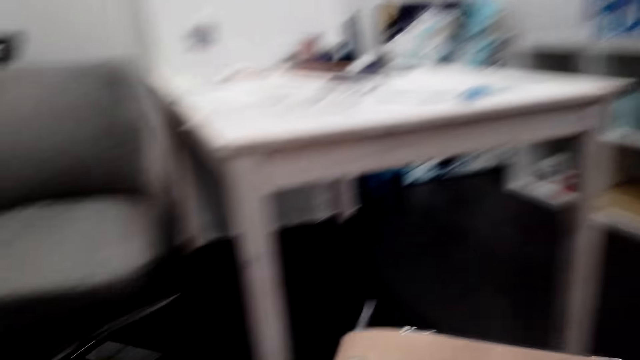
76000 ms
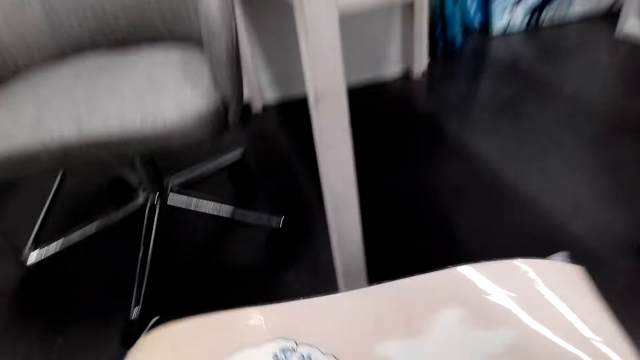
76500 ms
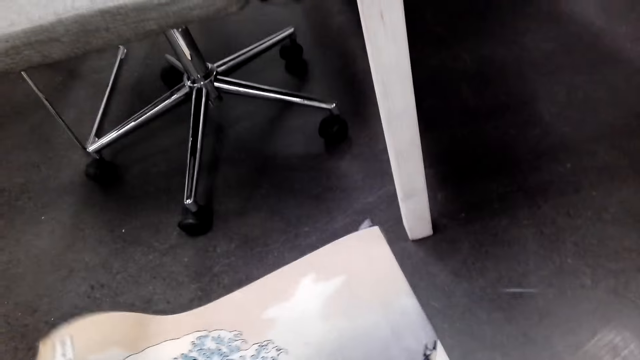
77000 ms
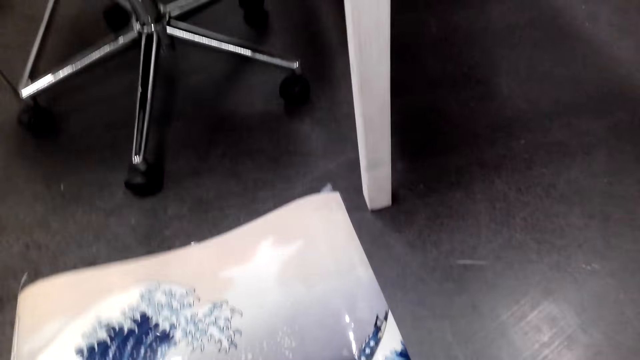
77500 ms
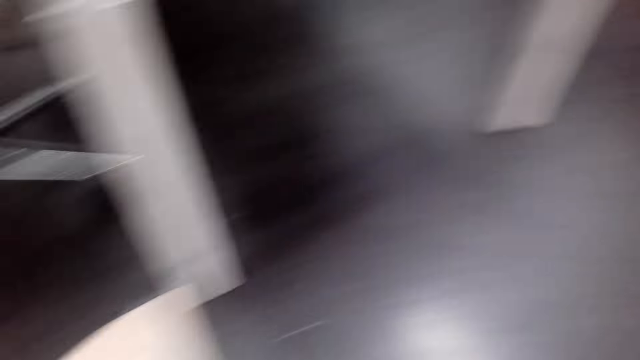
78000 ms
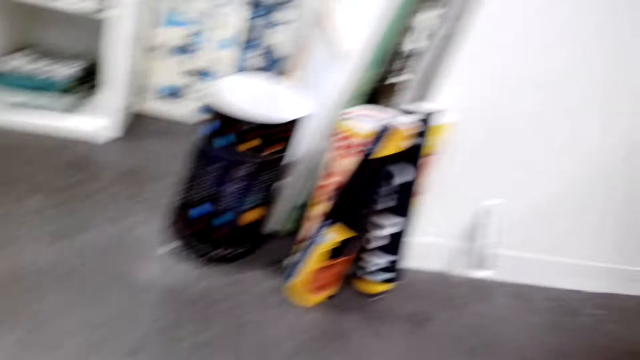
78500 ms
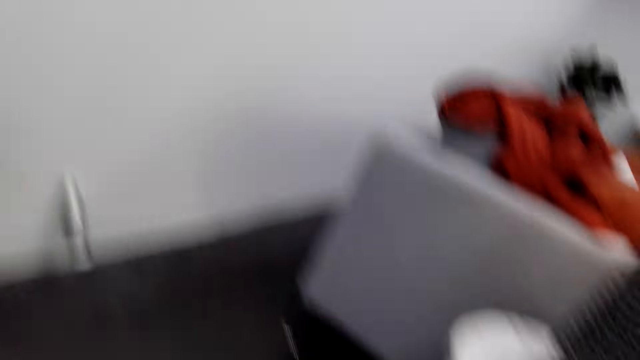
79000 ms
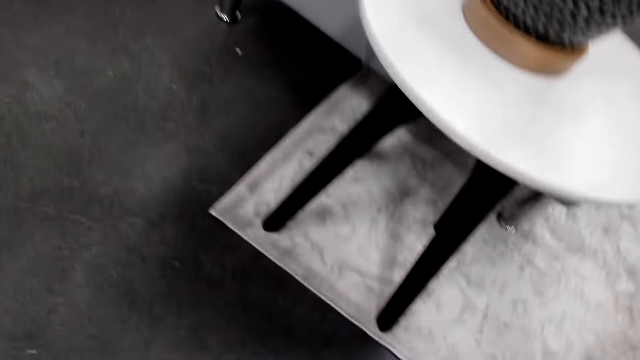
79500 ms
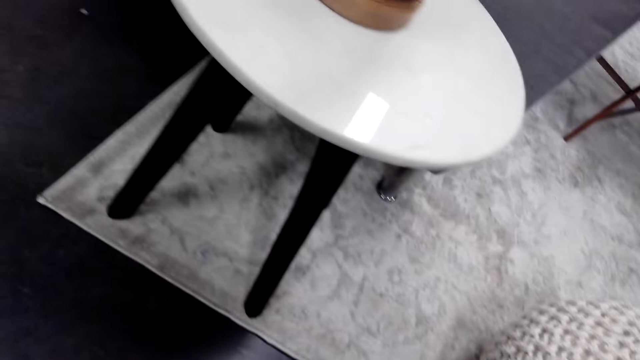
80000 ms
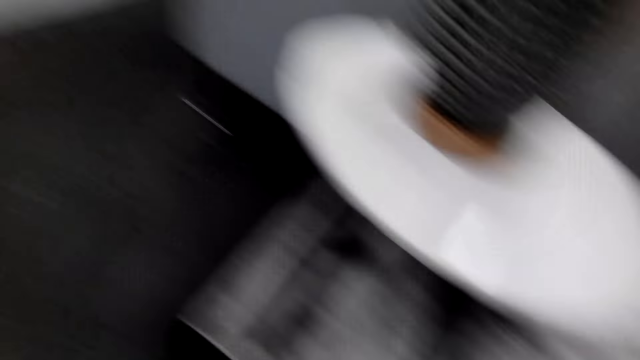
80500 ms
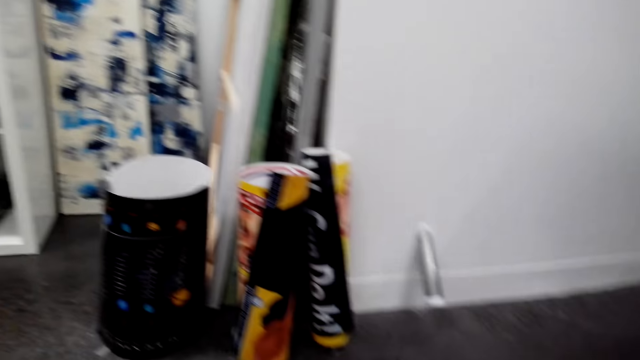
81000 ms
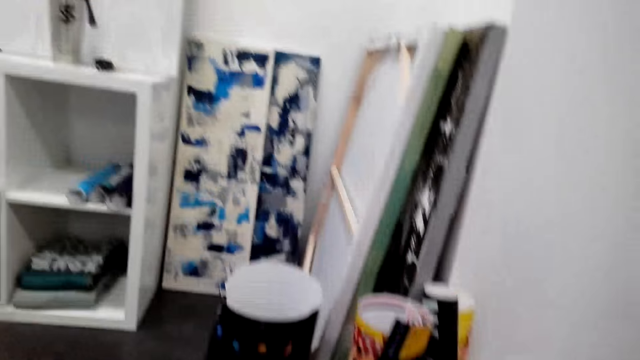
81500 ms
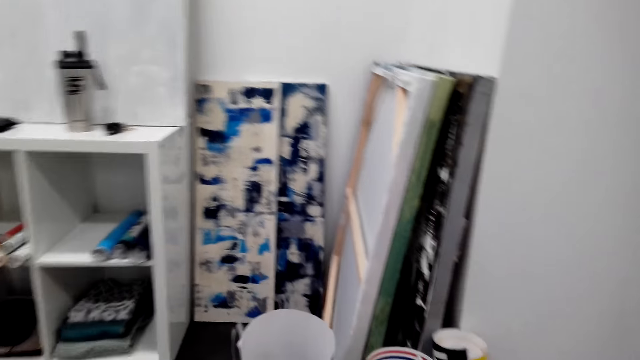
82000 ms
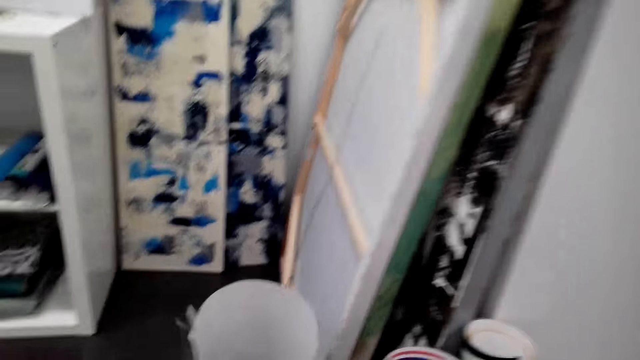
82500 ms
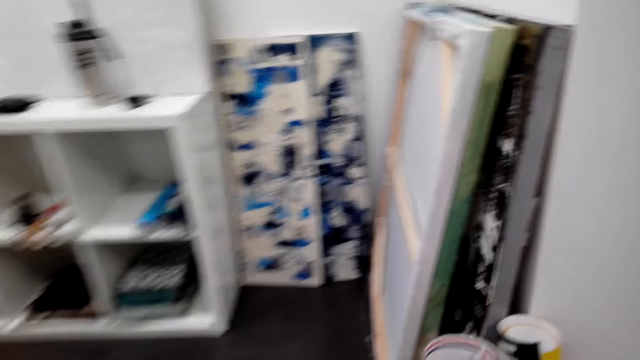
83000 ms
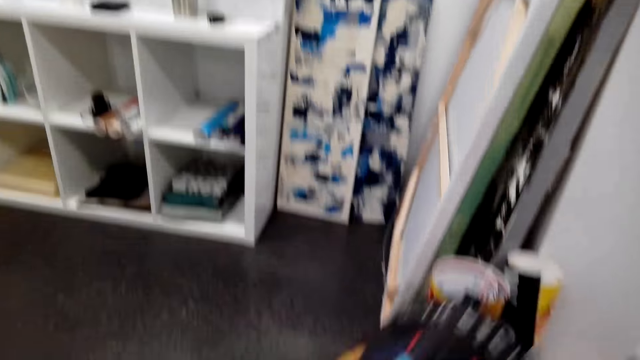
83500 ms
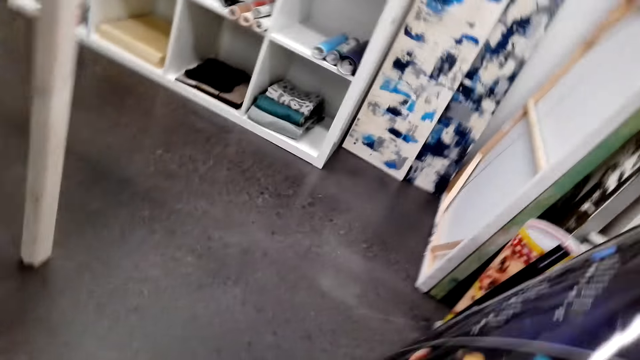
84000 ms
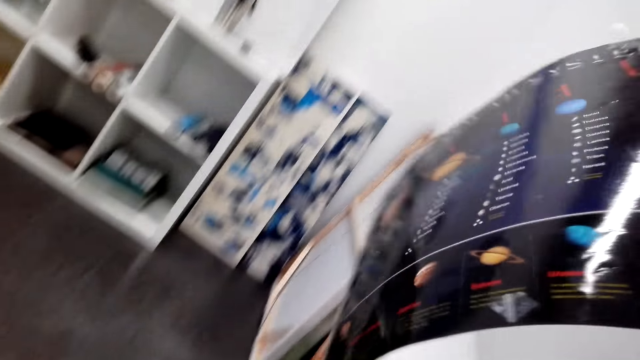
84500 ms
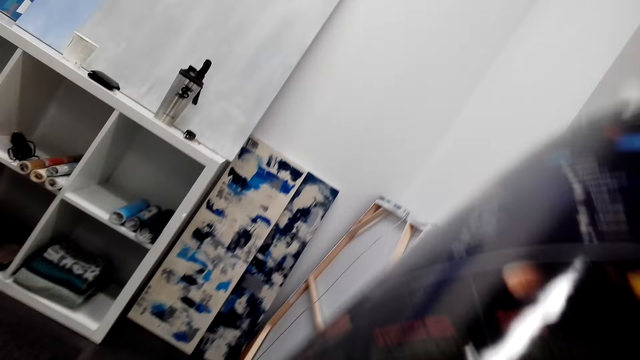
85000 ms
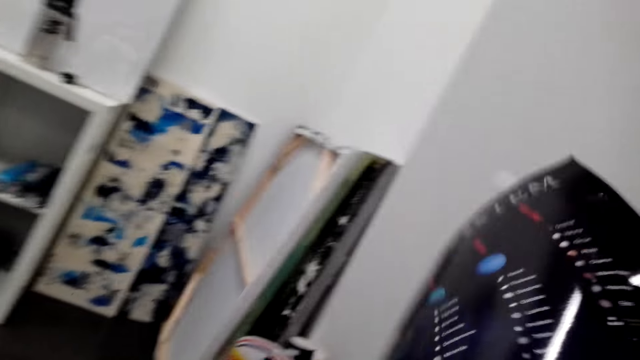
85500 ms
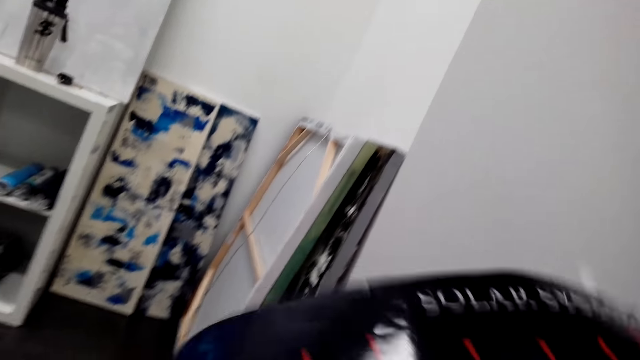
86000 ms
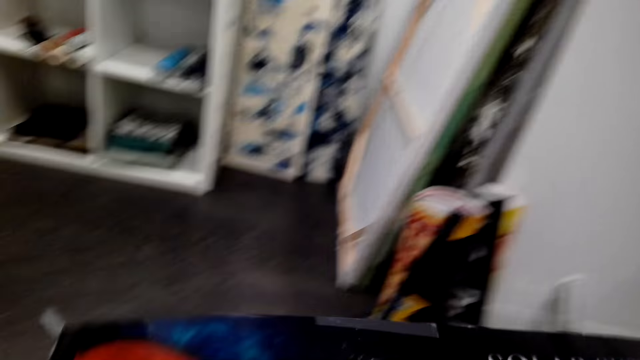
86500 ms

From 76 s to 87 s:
The camera wearer moves around. They place the wallpaper on the floor. They move around the room. They look around. They pick up the paper on the floor. They look around. They stretch the paper. They unfold the wallpaper.

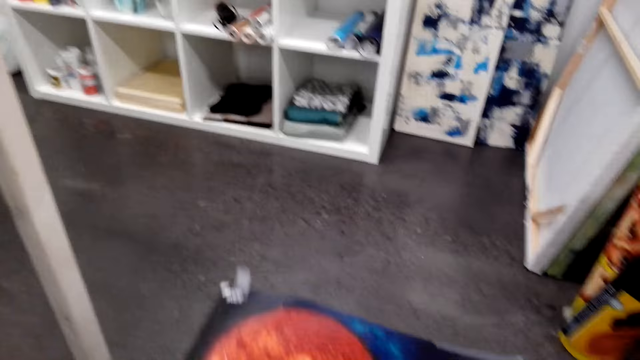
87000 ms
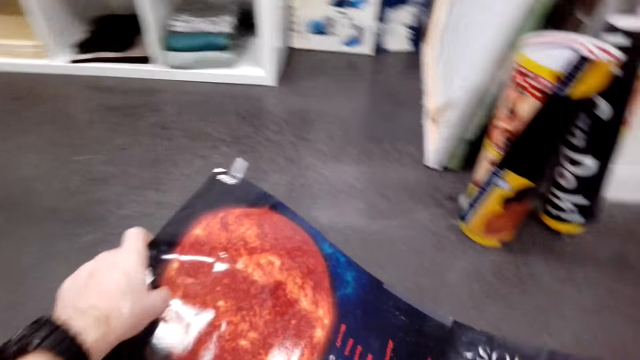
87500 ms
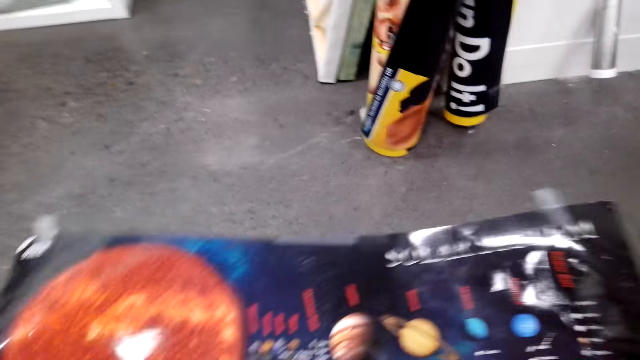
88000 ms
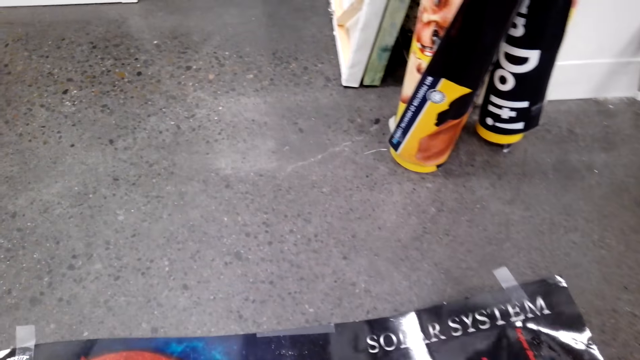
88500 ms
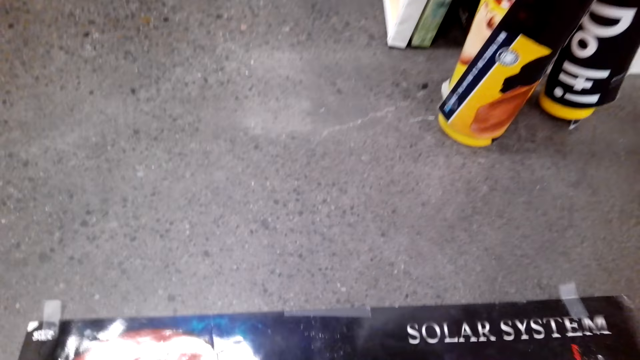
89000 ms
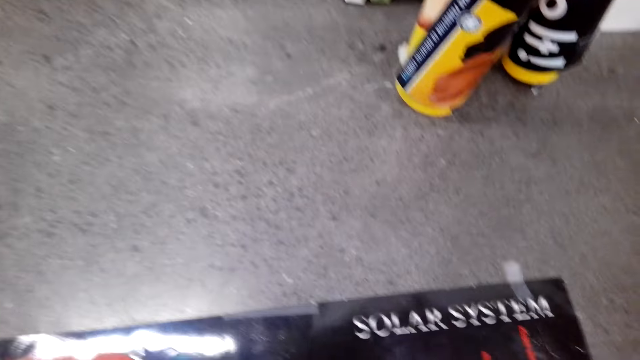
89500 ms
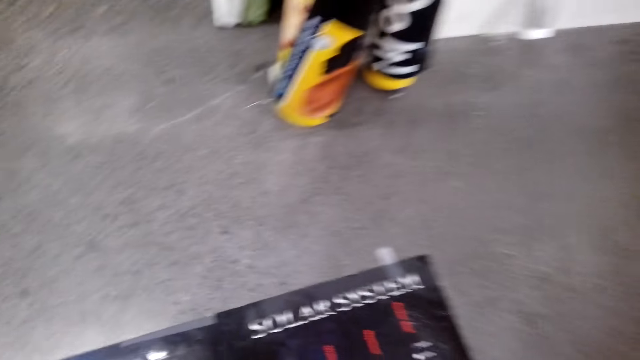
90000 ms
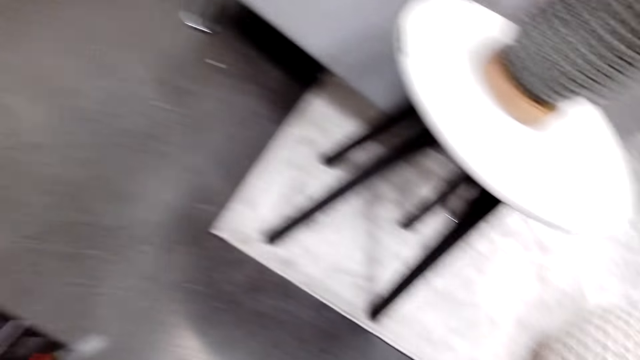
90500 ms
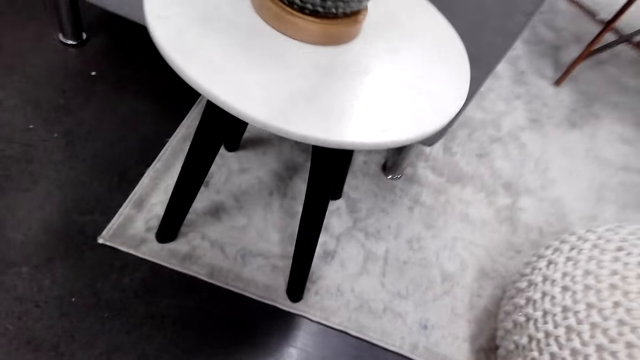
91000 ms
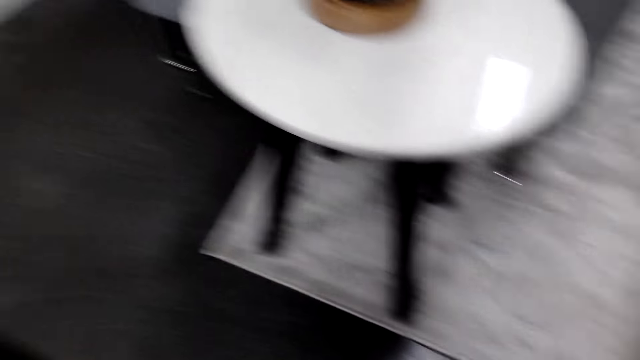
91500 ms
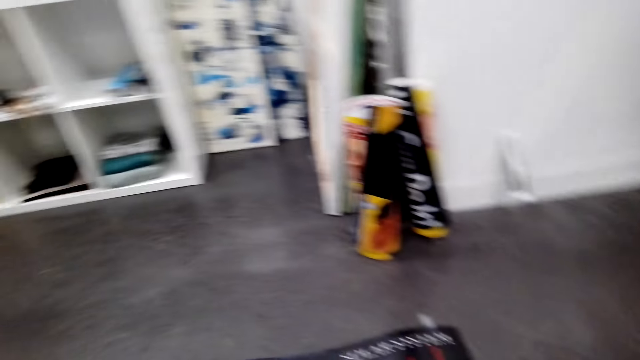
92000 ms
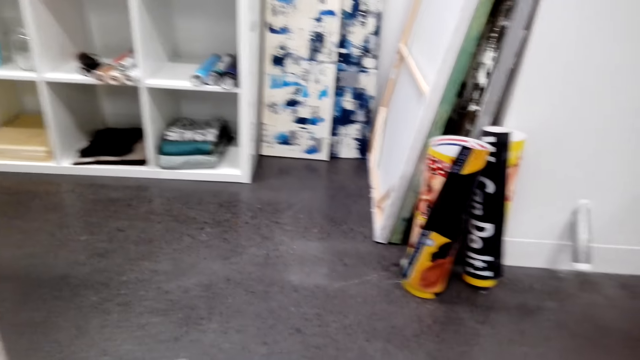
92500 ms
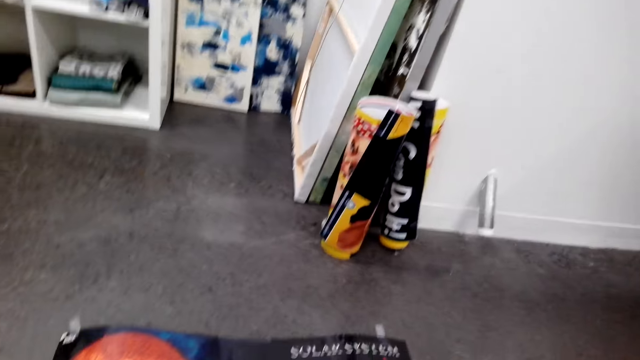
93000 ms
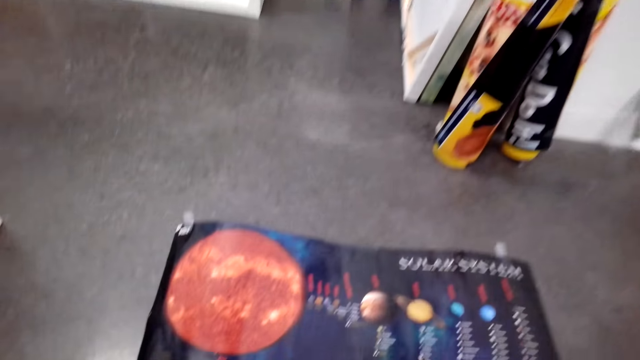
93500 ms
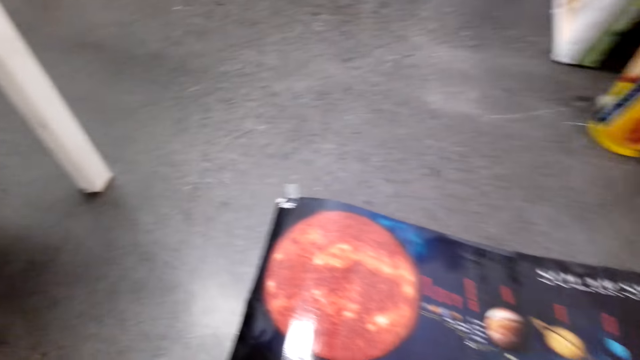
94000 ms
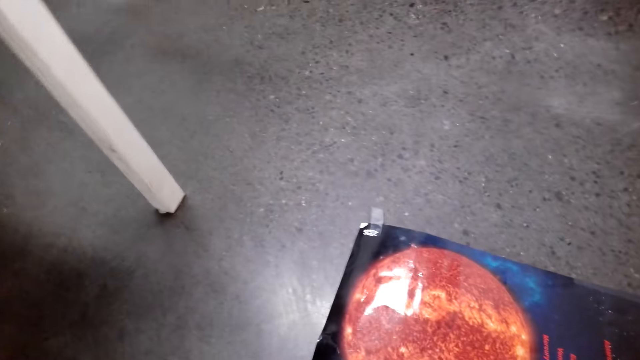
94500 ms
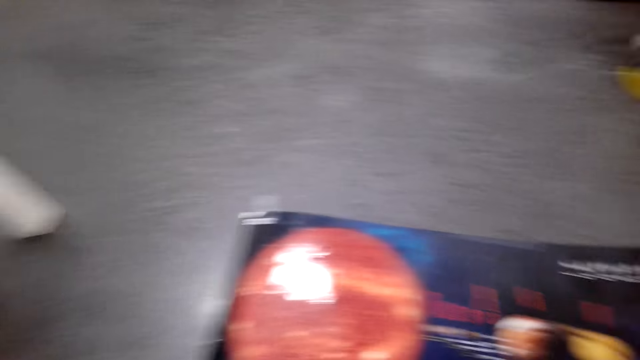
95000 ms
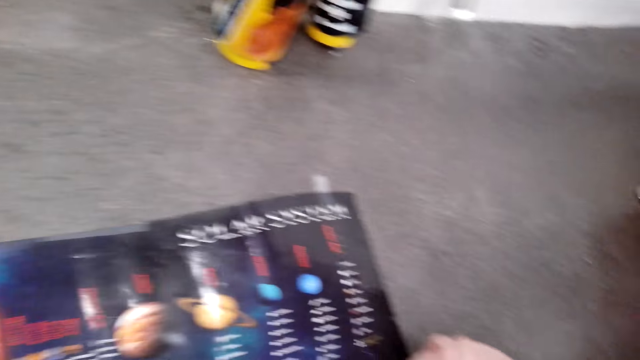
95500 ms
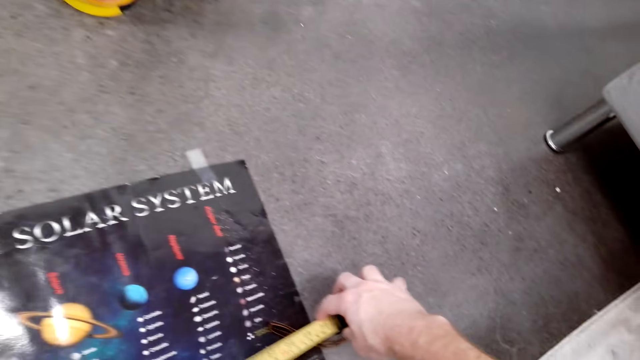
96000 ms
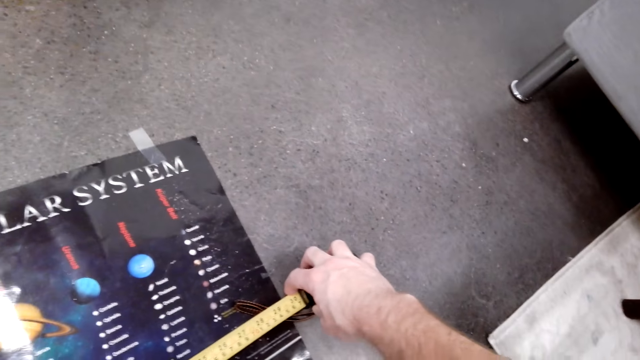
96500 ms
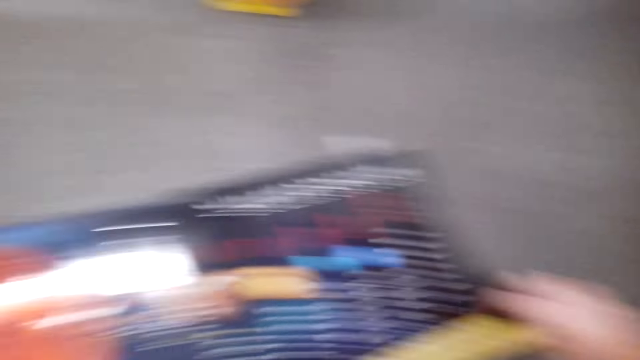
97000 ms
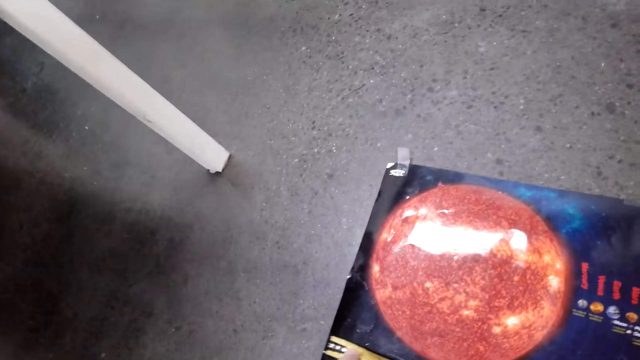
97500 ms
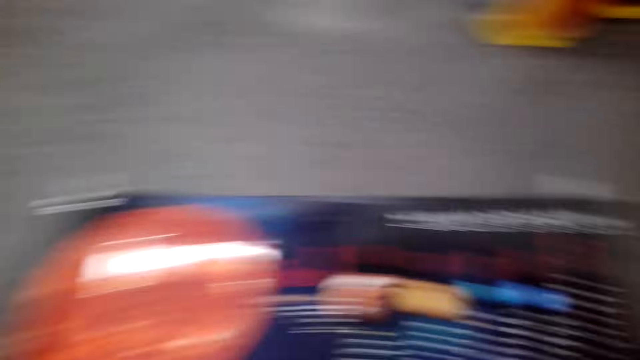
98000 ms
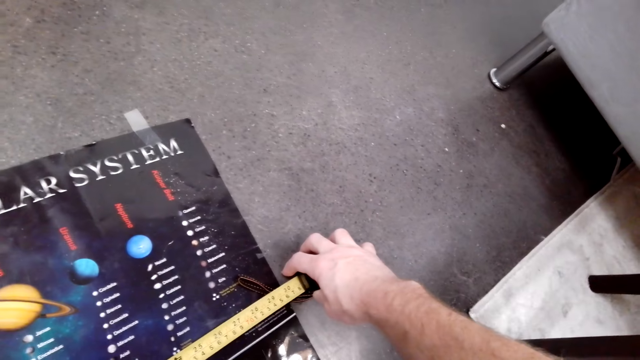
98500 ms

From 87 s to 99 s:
The camera wearer lowers the paper to the floor. They place the wallpaper on the floor. They look around. They move around the room. They measure the paper with a tape measure.
